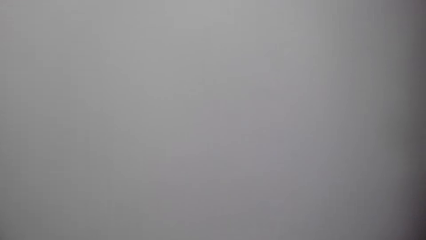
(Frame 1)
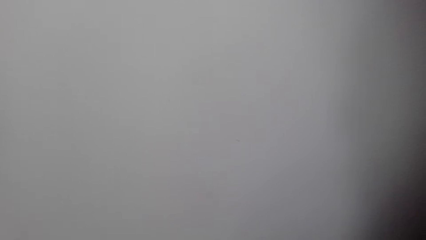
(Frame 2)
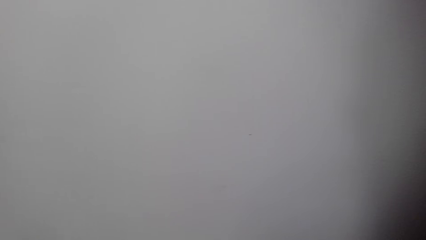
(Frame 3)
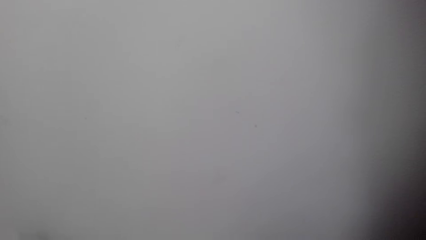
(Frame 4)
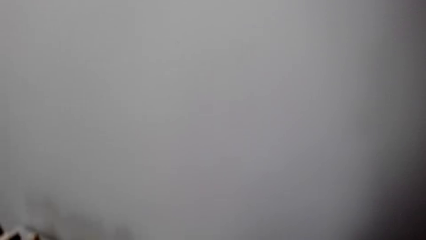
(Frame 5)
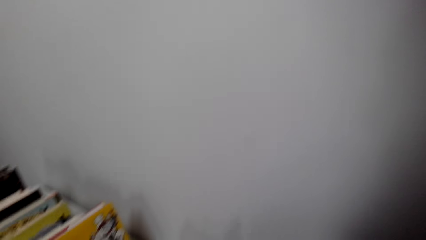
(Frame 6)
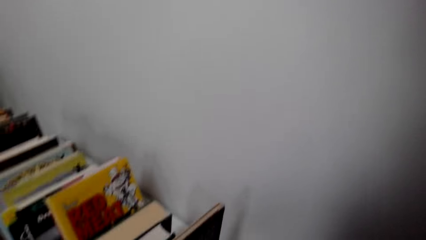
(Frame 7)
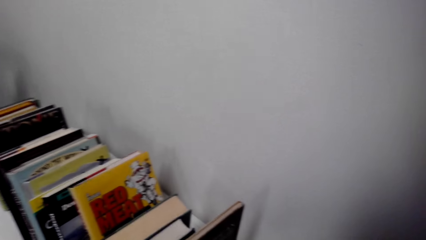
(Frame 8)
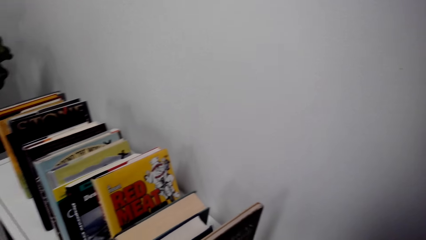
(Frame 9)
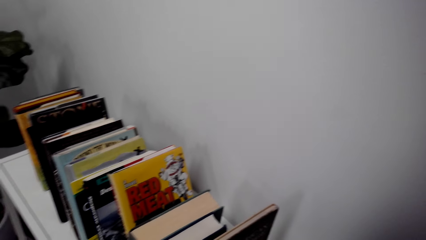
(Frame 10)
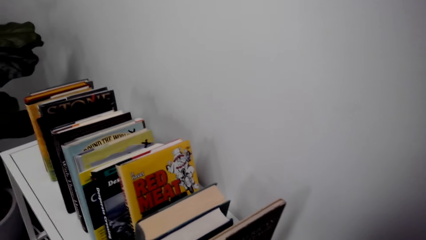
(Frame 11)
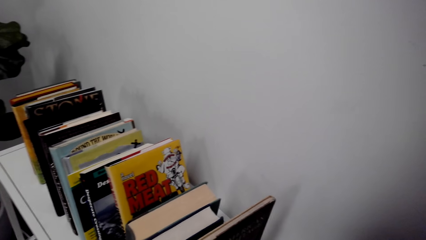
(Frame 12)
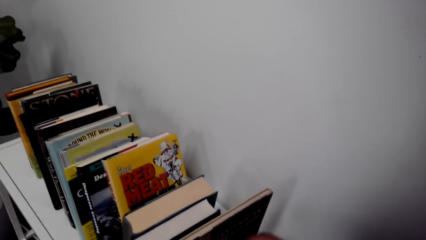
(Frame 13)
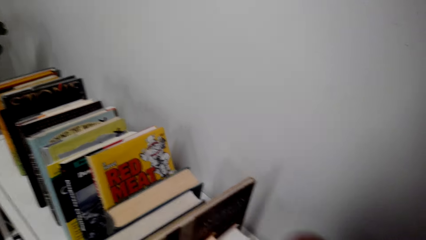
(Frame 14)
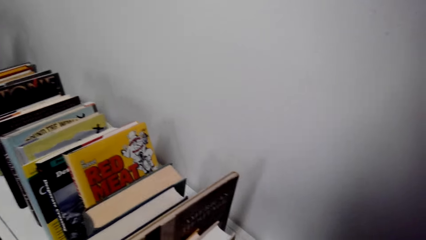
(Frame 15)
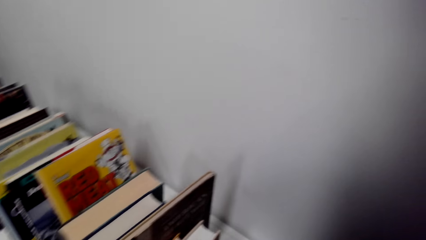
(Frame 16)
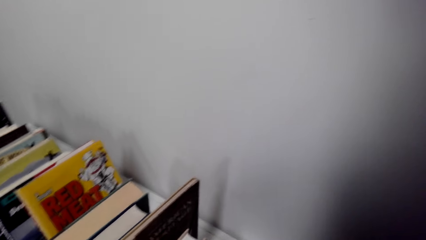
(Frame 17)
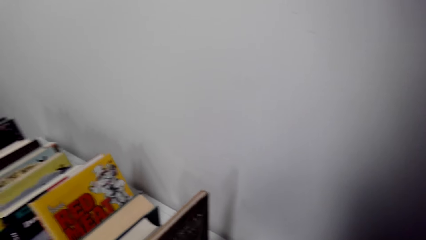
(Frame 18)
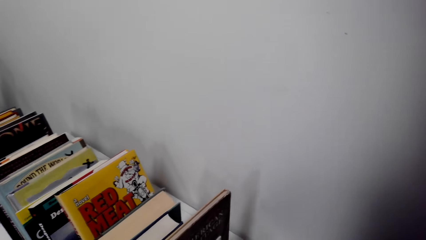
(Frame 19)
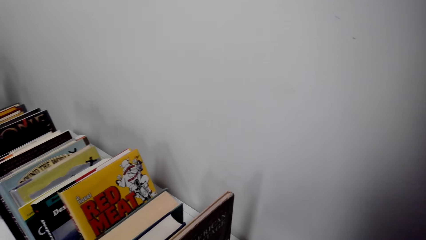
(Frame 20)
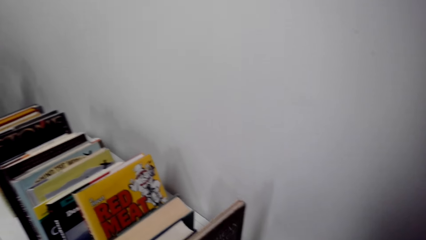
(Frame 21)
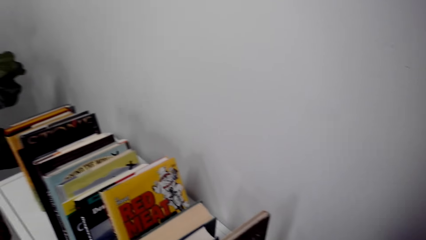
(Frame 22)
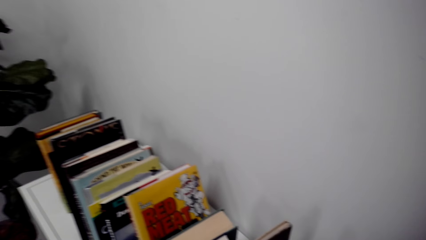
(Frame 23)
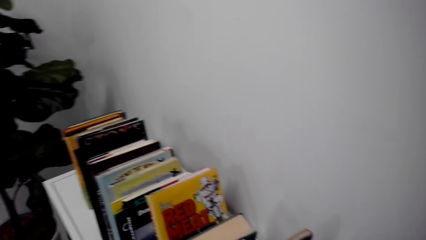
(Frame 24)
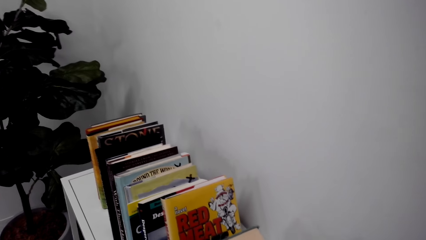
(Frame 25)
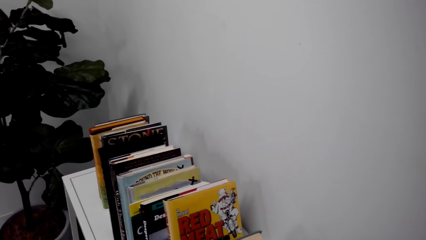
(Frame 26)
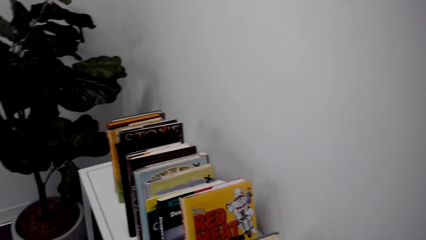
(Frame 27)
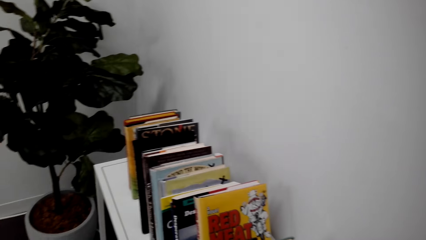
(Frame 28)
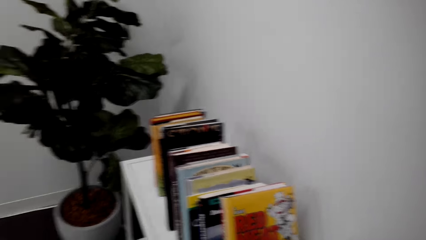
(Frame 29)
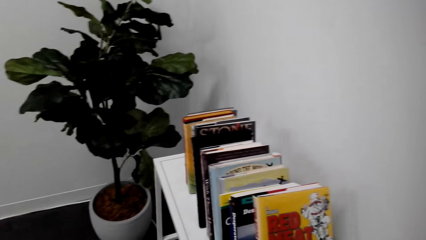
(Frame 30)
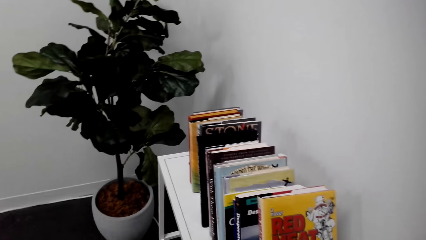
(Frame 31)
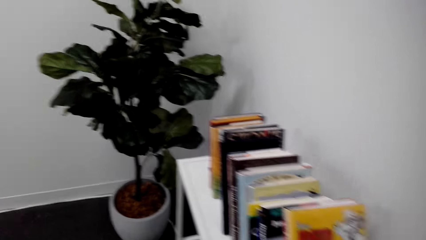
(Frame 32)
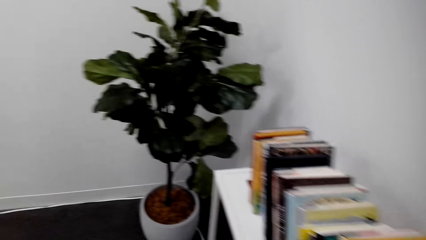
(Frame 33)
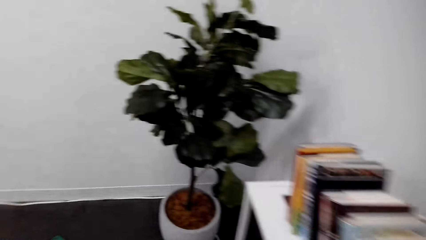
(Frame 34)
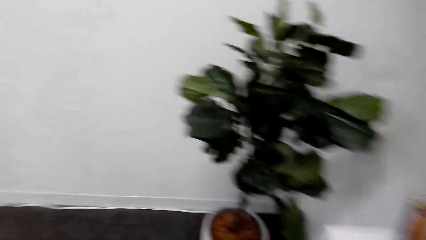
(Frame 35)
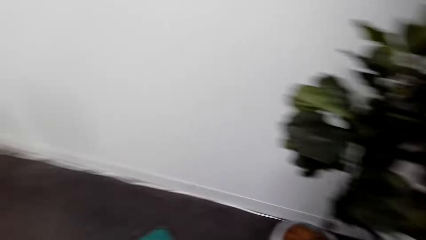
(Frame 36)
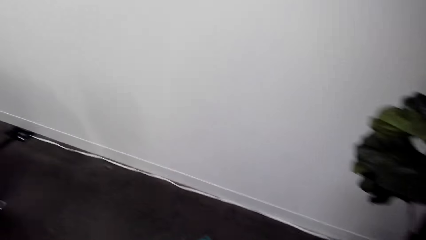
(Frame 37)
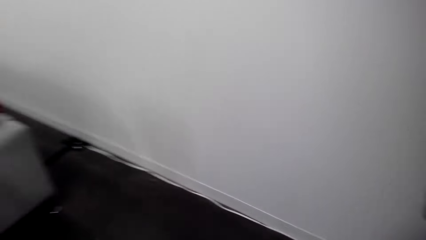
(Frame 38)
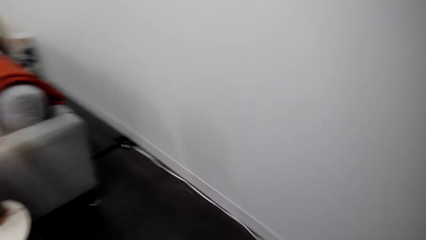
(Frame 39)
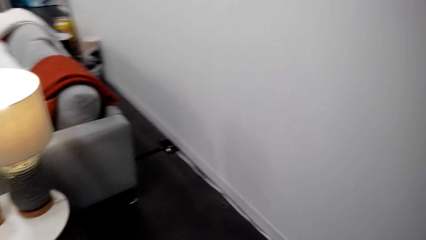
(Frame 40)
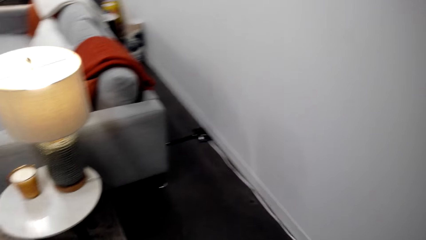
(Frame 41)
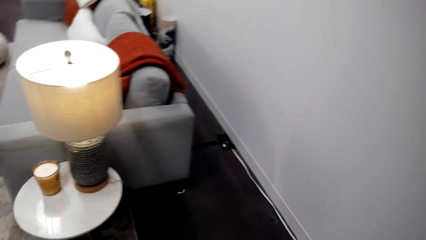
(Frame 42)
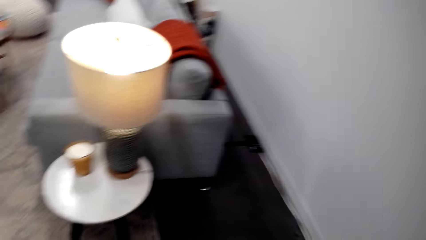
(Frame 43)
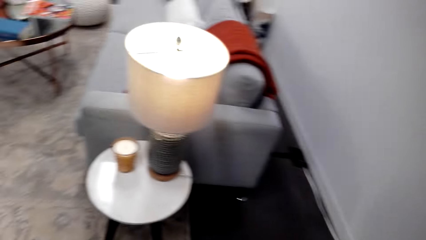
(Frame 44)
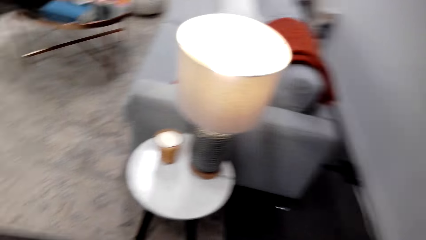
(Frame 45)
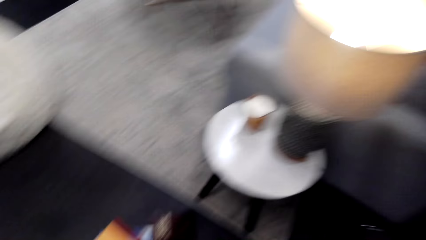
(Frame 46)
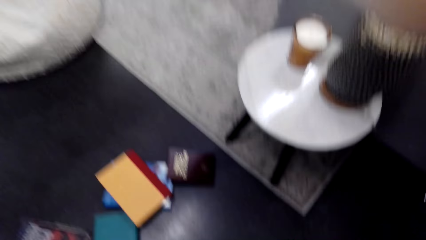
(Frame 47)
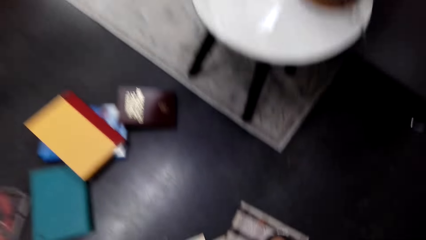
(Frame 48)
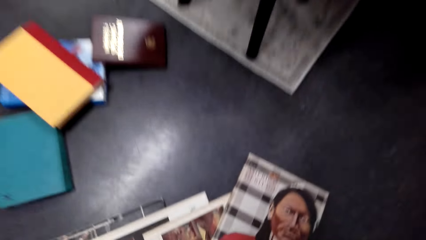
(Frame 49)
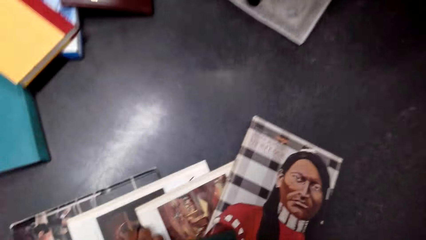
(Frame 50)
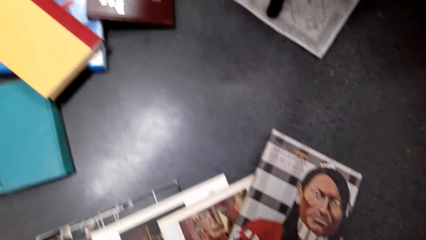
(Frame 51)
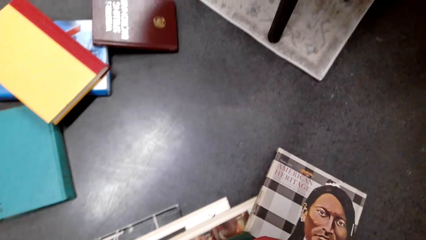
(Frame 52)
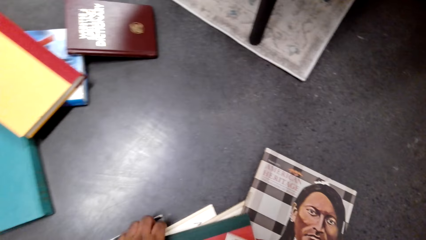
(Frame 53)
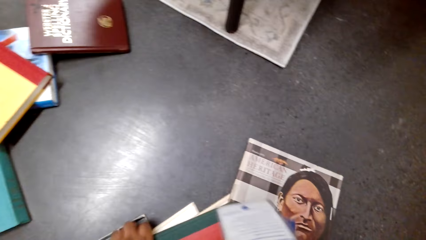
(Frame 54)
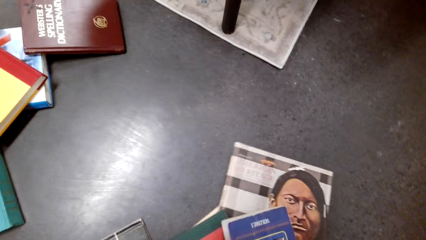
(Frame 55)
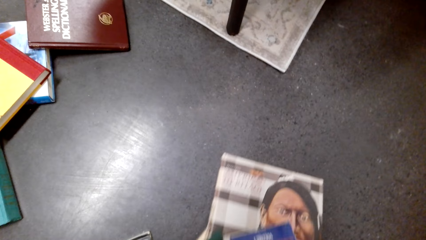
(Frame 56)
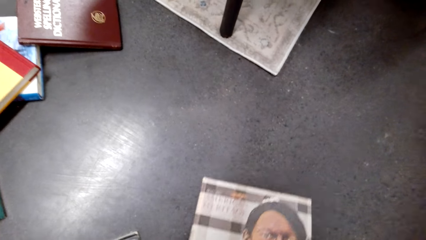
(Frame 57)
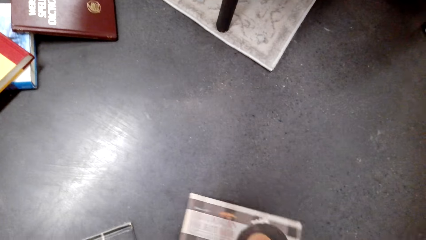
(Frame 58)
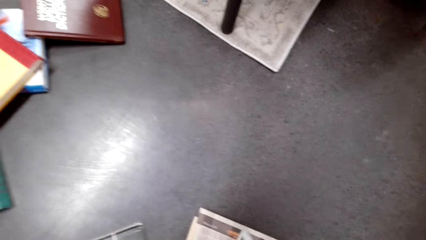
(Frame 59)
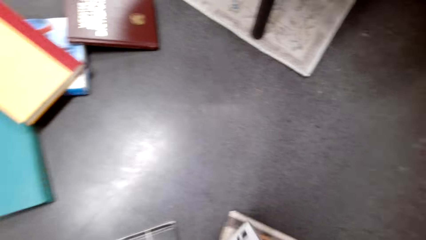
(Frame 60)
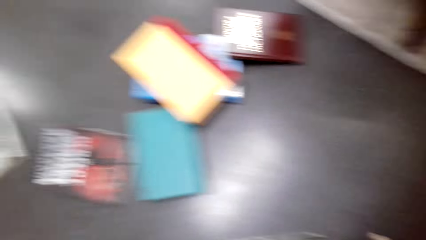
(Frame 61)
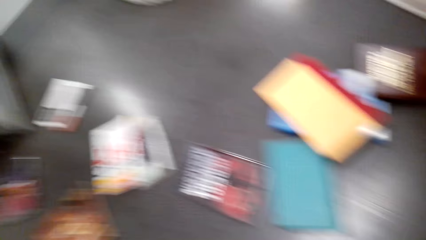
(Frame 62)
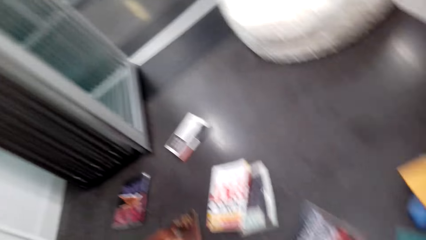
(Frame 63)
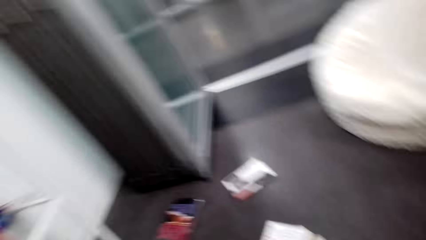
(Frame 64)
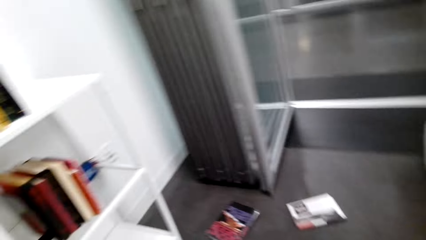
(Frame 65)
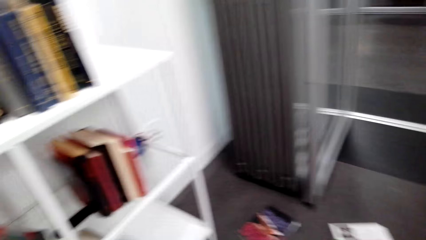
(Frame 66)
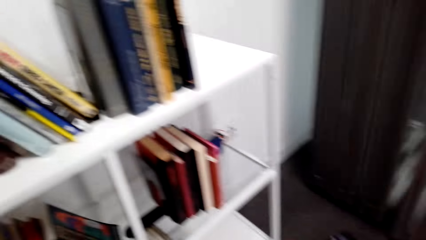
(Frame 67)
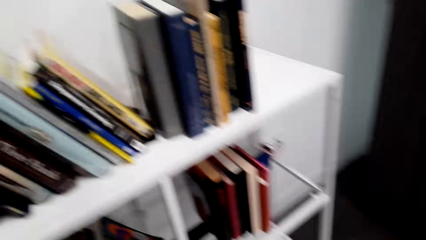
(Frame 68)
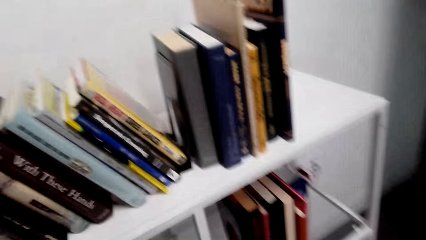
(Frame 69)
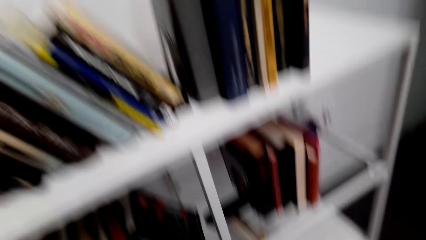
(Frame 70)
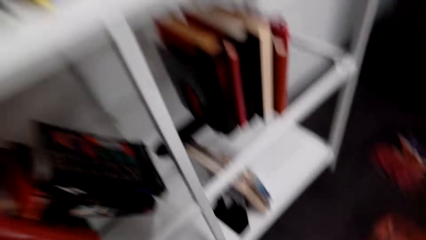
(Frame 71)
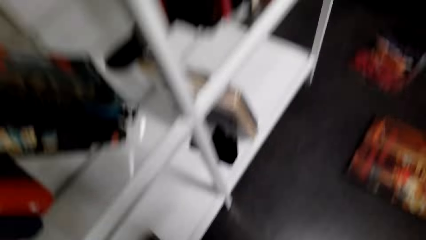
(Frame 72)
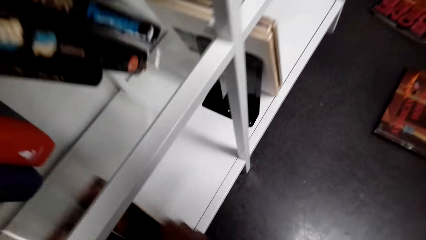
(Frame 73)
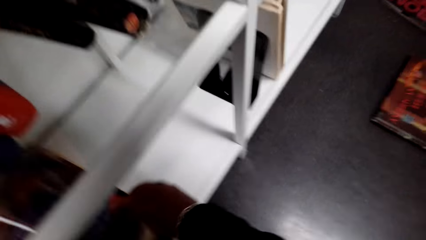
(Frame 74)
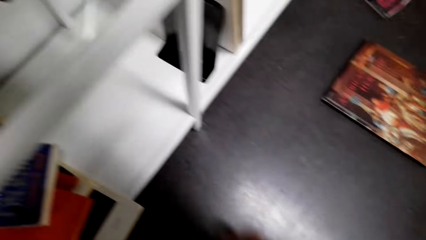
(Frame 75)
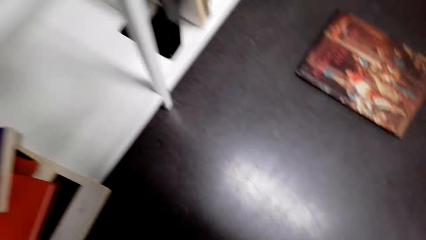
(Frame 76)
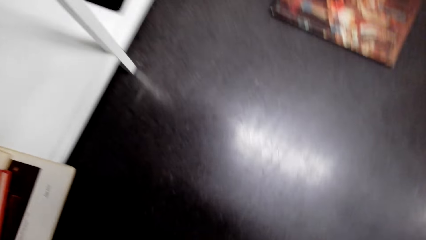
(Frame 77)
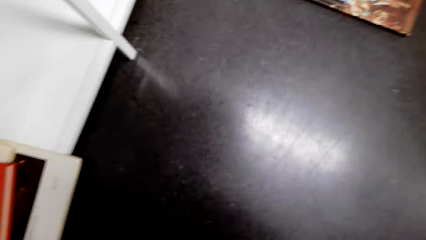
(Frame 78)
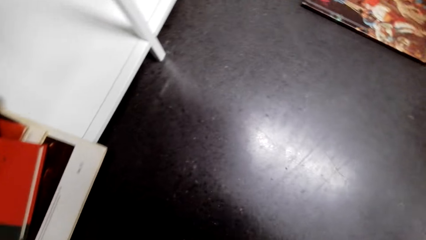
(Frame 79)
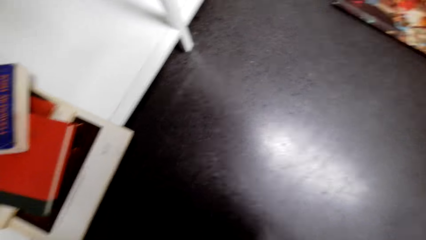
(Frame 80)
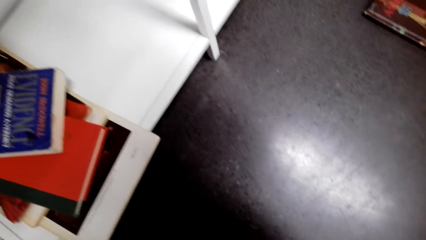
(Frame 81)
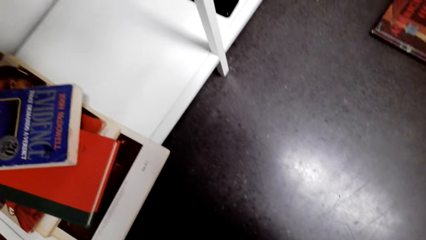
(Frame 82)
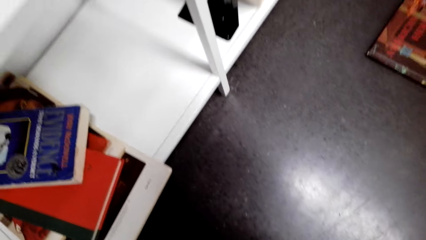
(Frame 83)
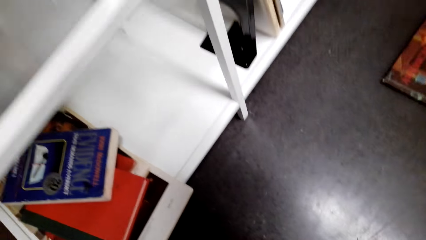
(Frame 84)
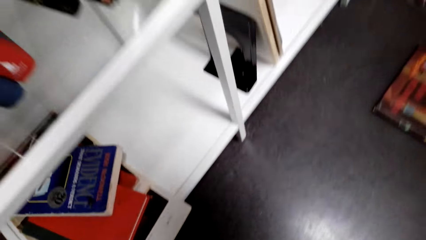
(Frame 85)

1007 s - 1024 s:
The camera wearer turns to the other side. They pick up the books. They put the books on the shelf.
